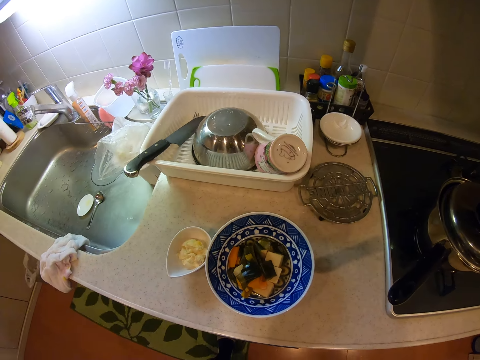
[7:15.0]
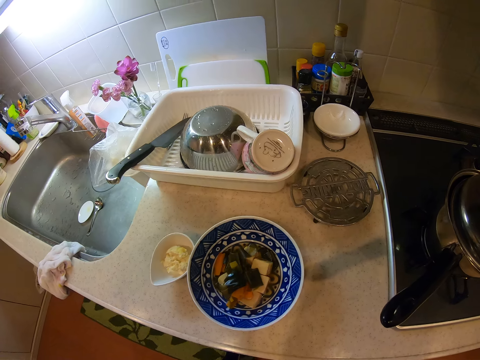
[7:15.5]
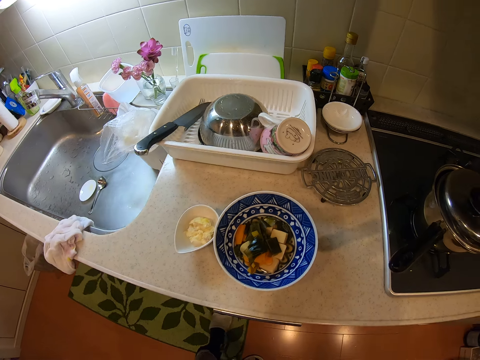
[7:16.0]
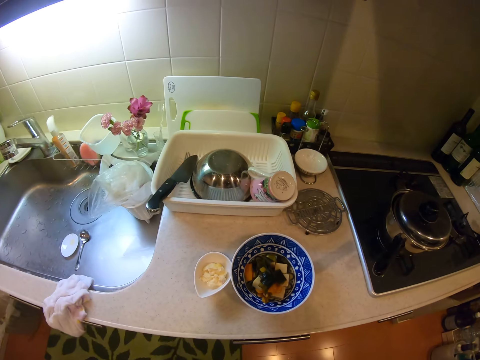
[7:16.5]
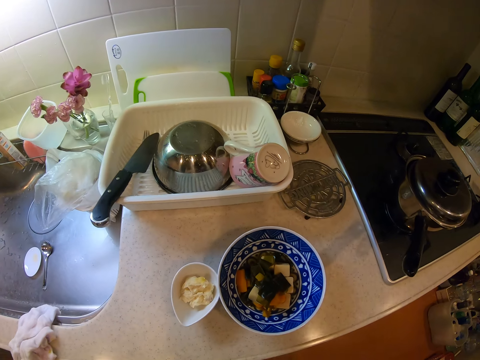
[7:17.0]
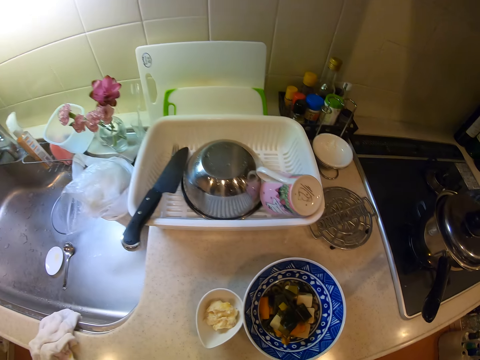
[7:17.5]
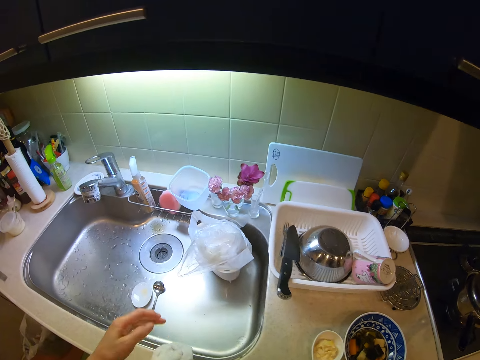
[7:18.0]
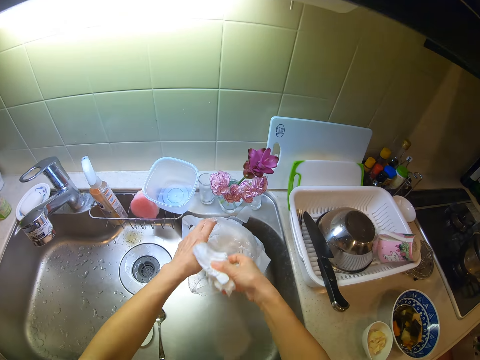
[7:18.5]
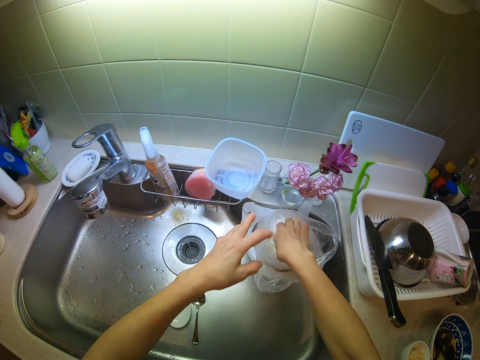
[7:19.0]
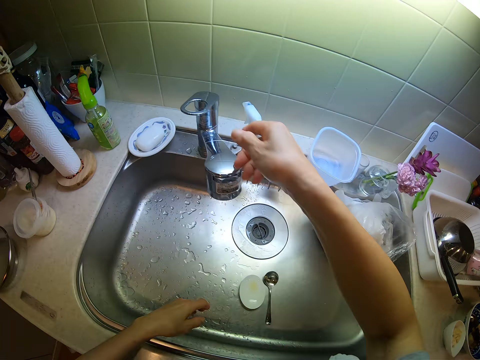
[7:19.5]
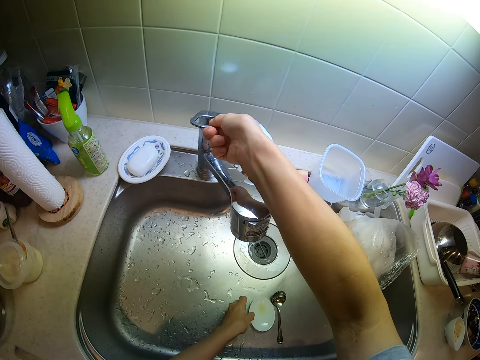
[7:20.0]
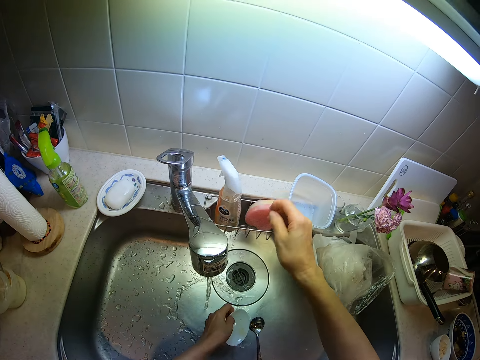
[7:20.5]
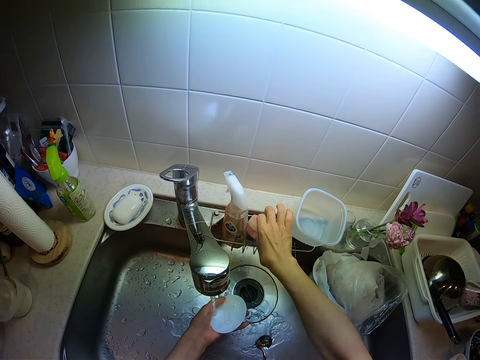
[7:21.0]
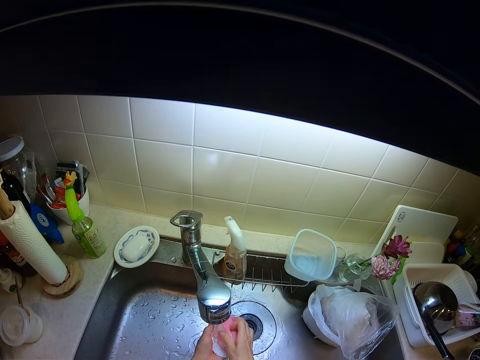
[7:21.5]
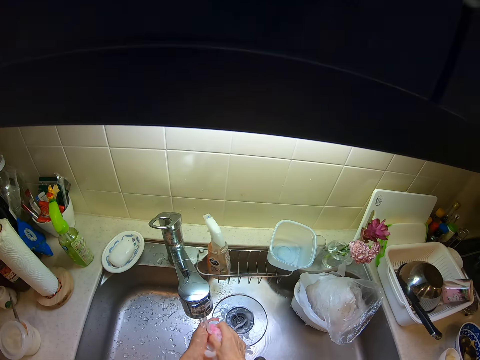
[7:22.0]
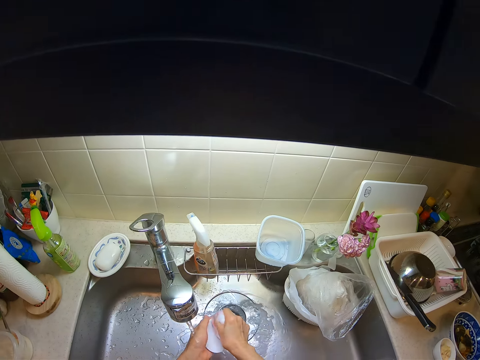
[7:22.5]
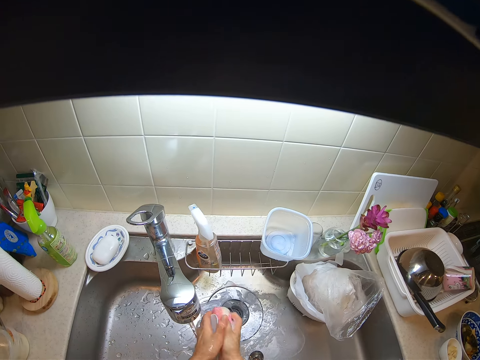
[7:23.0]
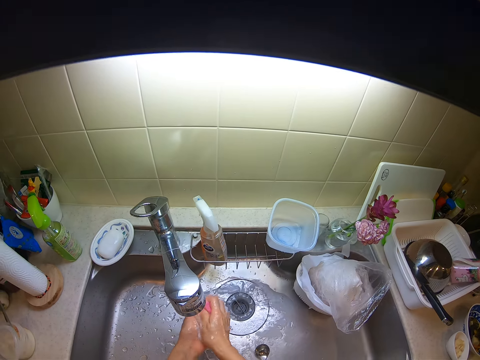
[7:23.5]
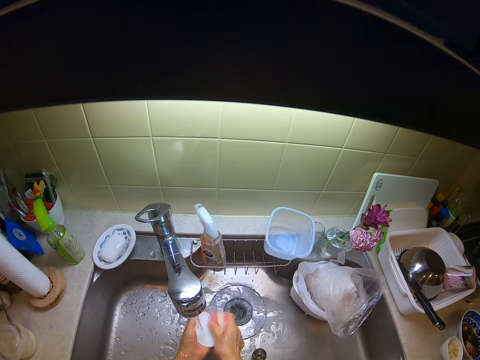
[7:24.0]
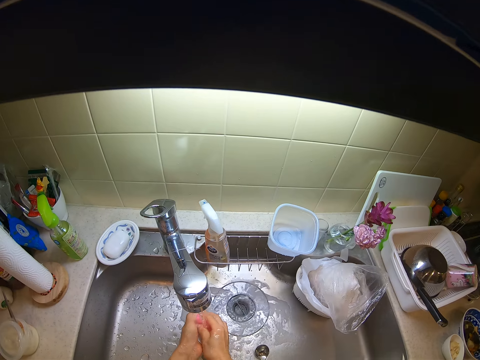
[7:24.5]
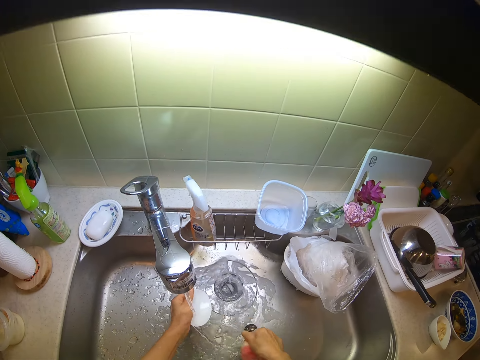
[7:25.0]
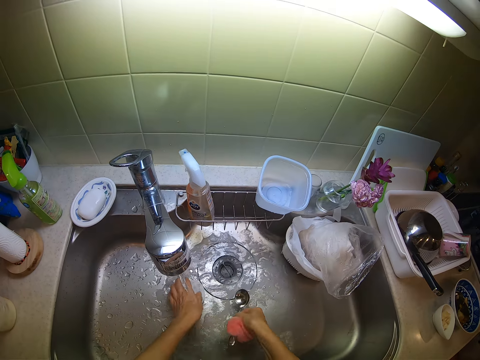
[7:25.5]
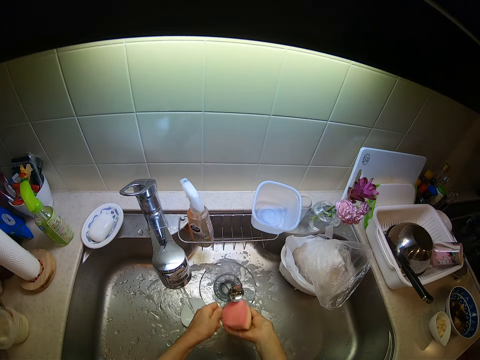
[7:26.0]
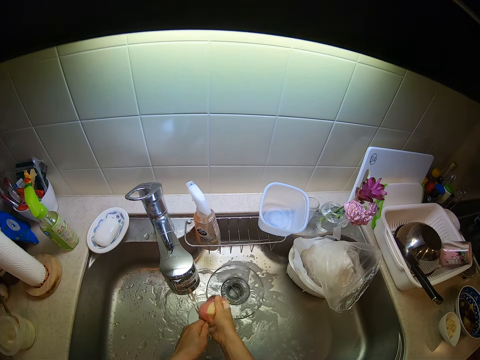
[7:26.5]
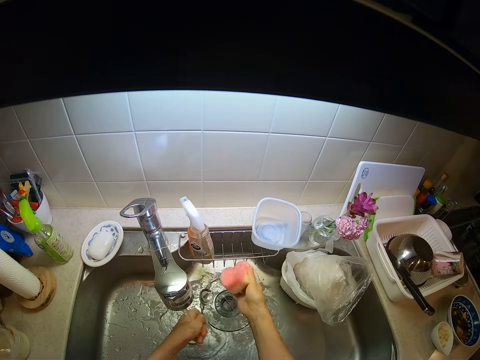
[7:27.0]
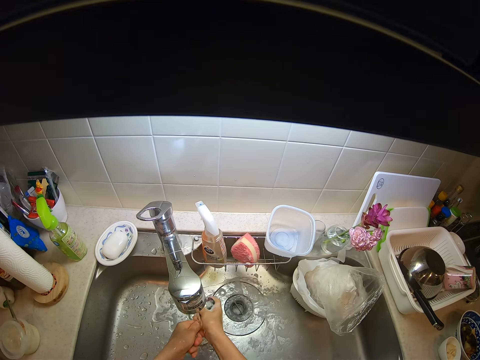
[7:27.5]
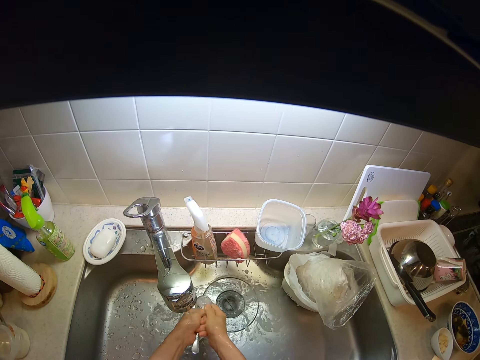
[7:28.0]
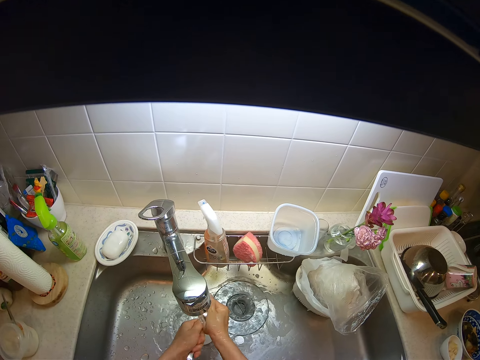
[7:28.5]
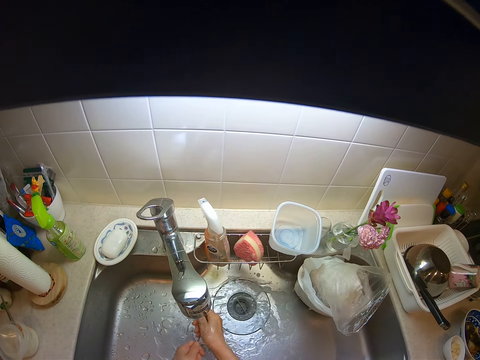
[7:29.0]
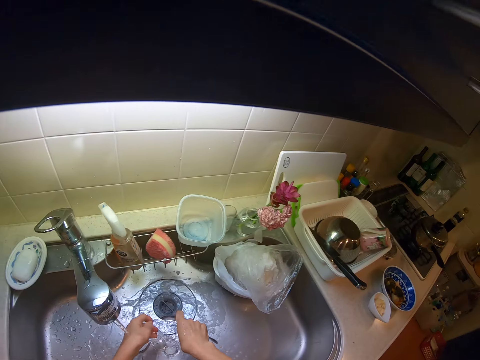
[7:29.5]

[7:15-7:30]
The camera wearer puts the kitchen towel in the polythene bag in the sink. They turn on the tap. They take the bowl from the sink. They pick the sponge from the drainer. They wash the bowl with the sponge. They pick the spoon from the sink. They wash the spoon with the sponge. They throw the sponge into the drainer. They rinse the spoon.

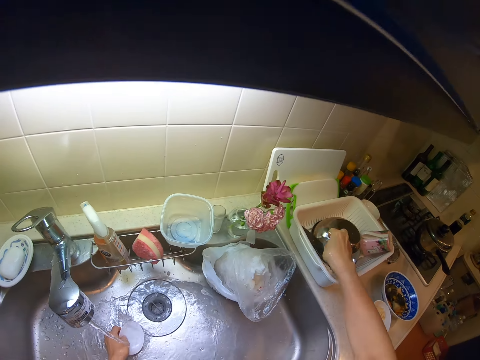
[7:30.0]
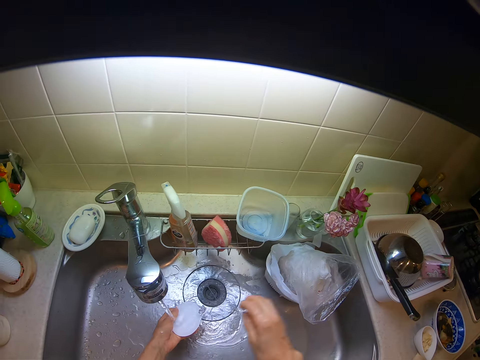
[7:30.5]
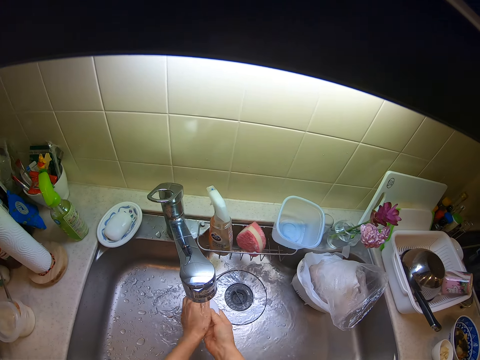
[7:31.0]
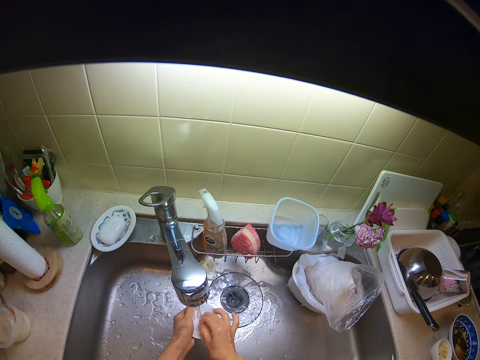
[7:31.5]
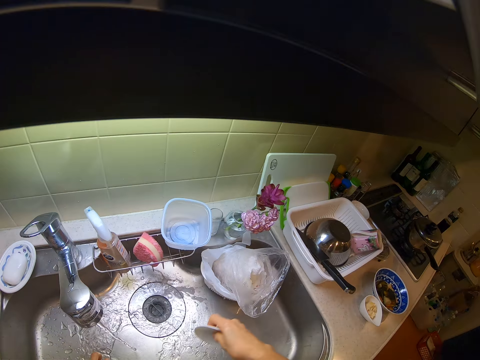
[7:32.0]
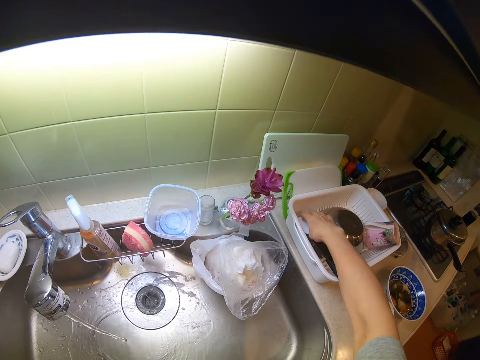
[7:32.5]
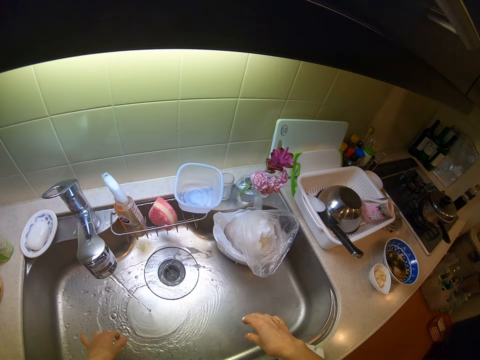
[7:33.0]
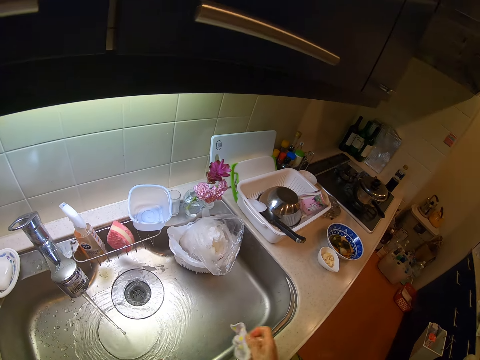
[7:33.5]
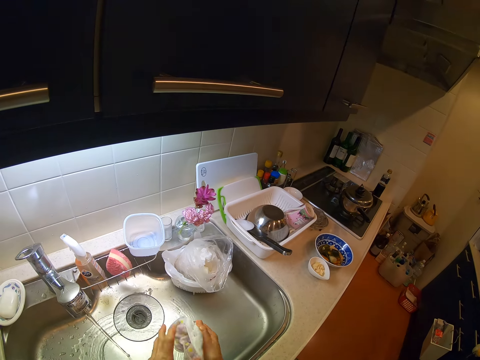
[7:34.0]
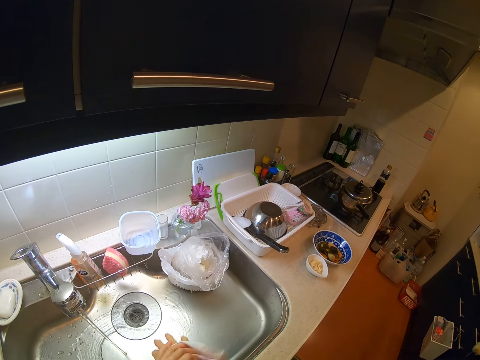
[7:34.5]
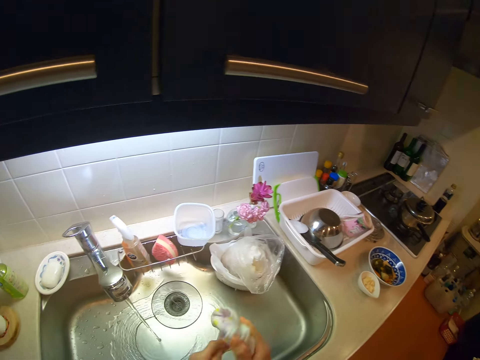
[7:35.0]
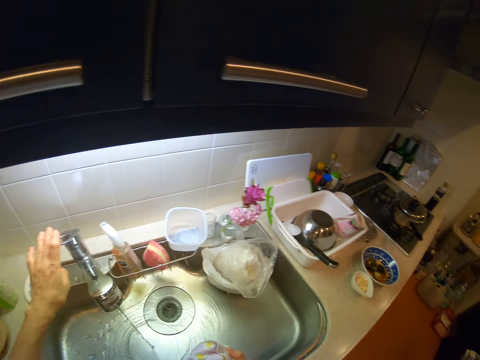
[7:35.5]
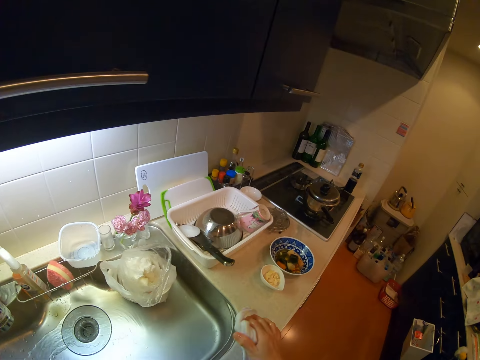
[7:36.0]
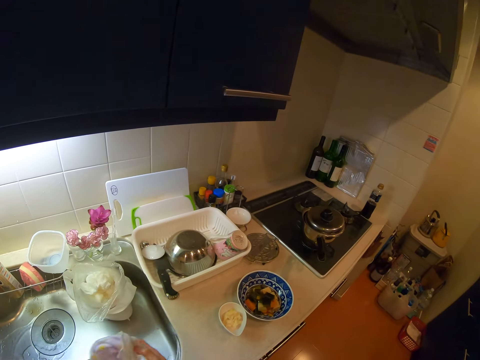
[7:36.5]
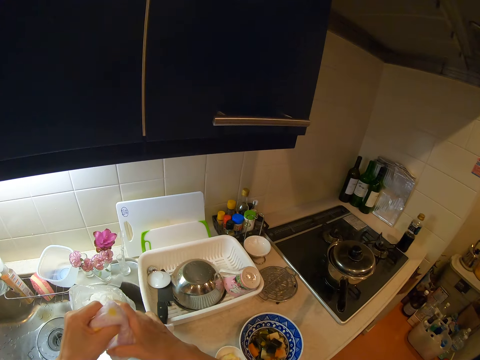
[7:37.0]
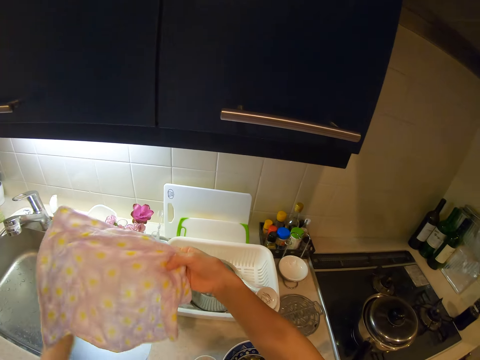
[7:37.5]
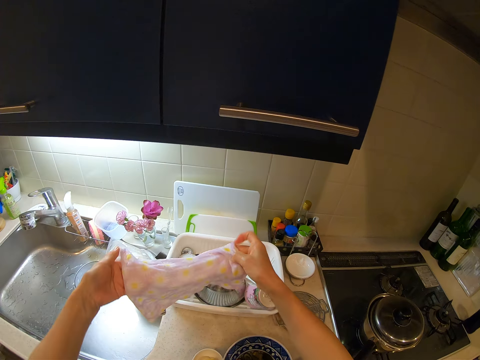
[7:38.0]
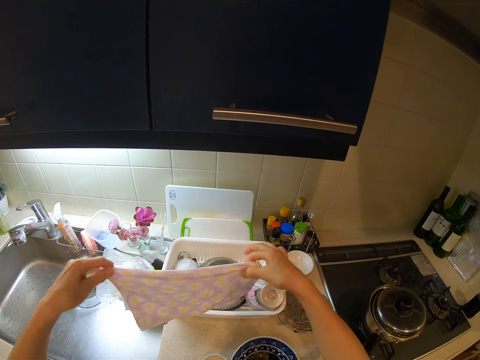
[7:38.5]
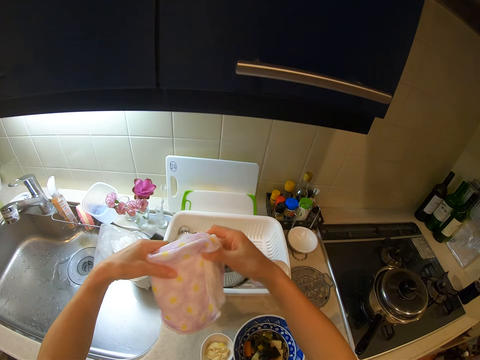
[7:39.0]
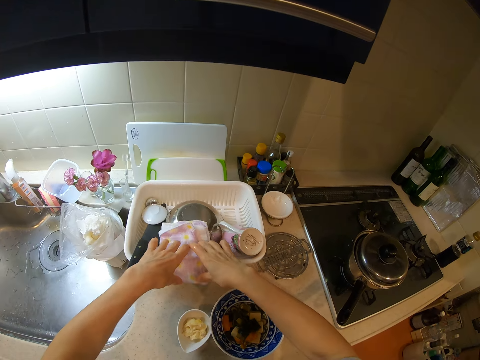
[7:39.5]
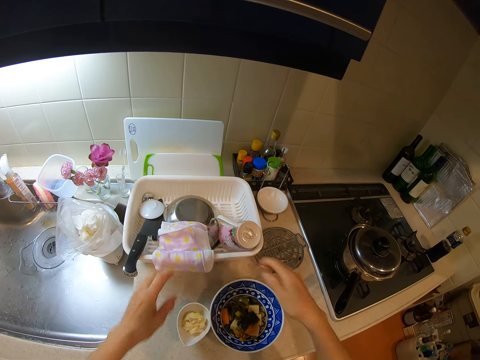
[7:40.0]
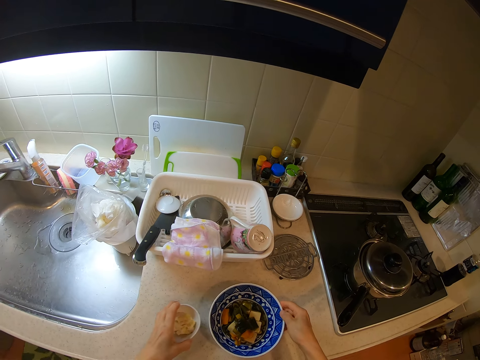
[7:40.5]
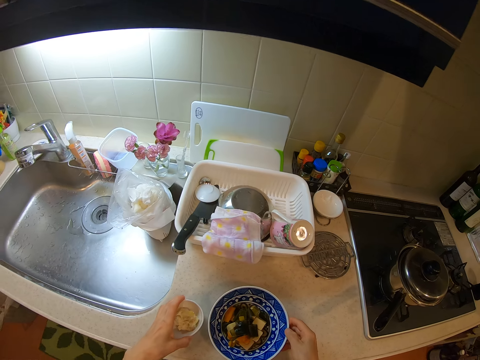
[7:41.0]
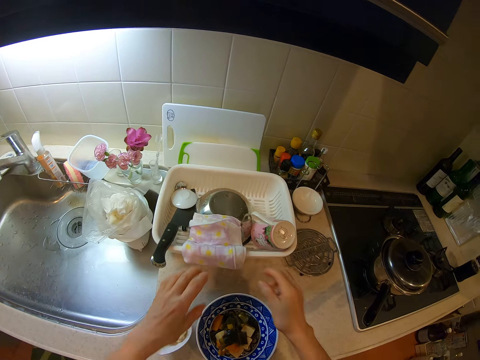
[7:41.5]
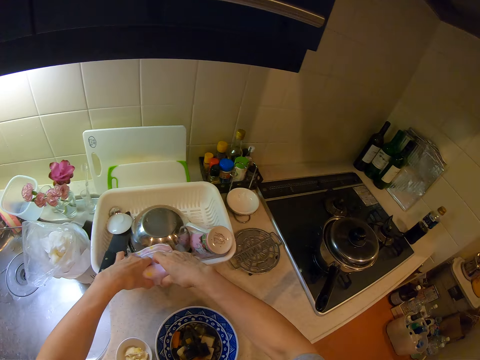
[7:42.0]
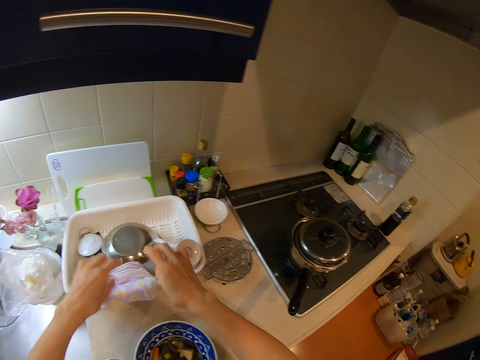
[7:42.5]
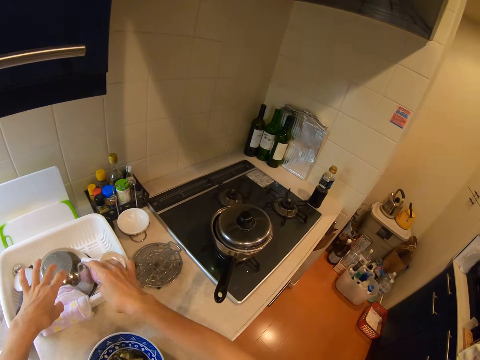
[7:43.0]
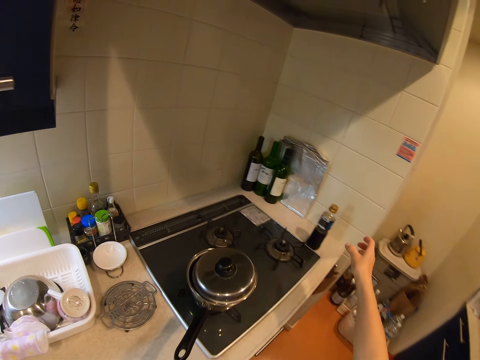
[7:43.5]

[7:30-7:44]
The camera wearer places the spoon in the plate rack. She rinses the bowl in the sink. She places the bowl in the plate rack. She takes a napkin or dishrag from the sink. She wipes her hands with the dishrag. She turns off the tap. She cleans the edge of the sink. She folds the dishrag. She puts the dishrag on the dish rack. She moves the two bowls on the table. She holds the dishrag. She places the napkin on the rack properly.
